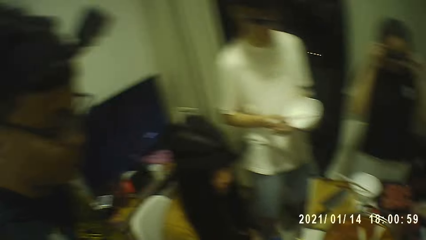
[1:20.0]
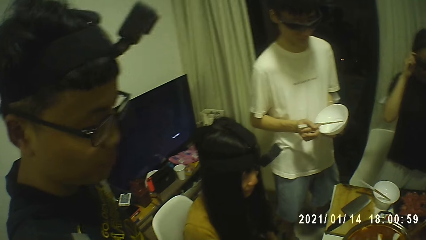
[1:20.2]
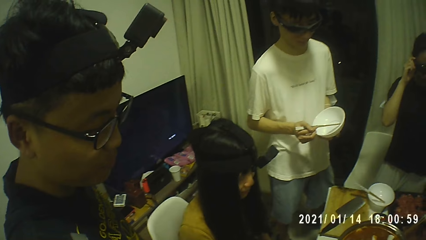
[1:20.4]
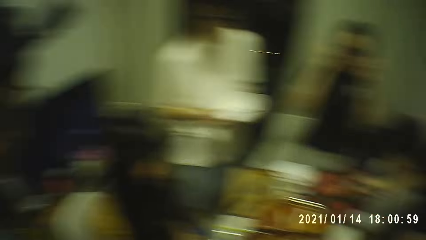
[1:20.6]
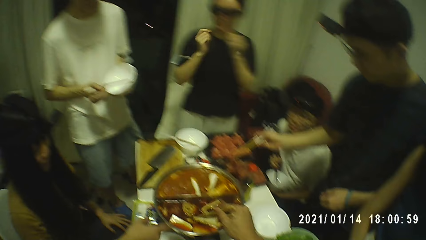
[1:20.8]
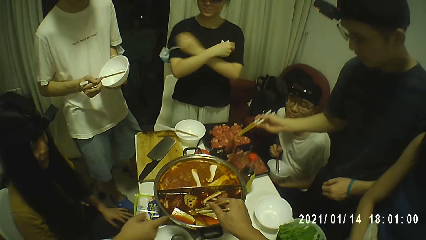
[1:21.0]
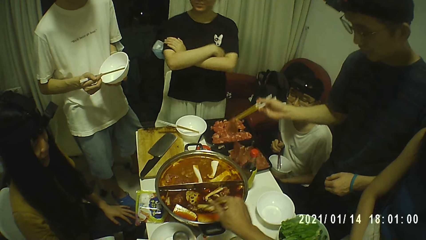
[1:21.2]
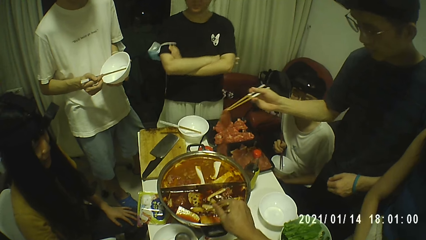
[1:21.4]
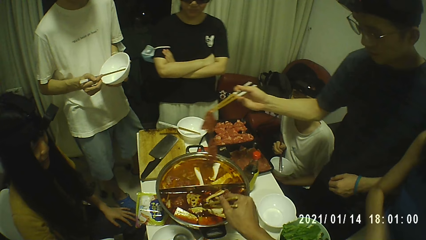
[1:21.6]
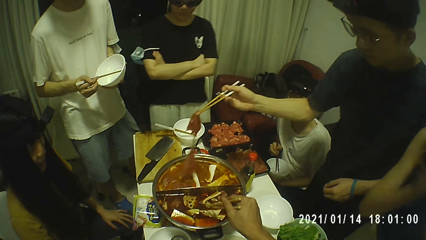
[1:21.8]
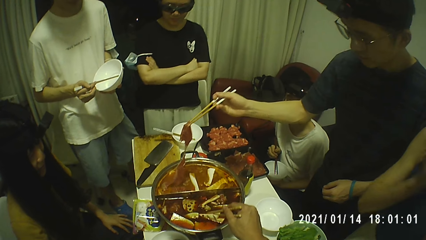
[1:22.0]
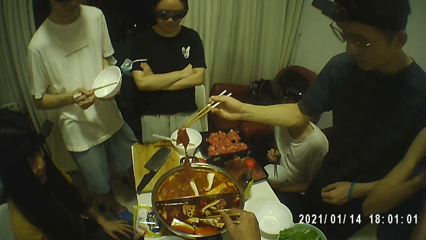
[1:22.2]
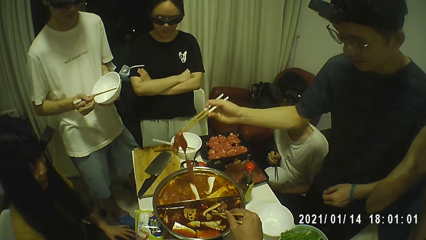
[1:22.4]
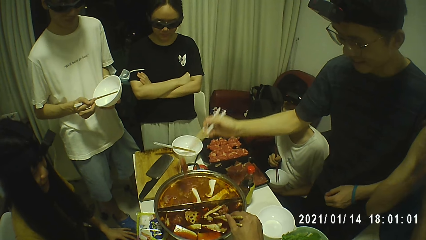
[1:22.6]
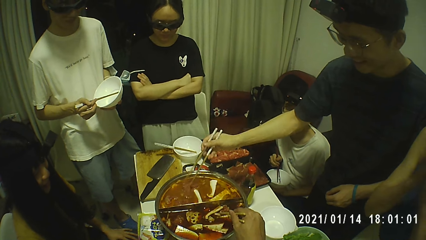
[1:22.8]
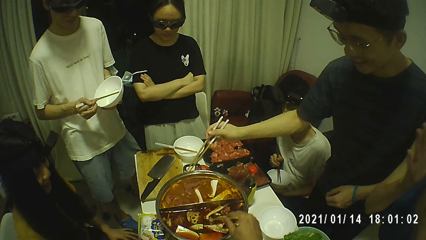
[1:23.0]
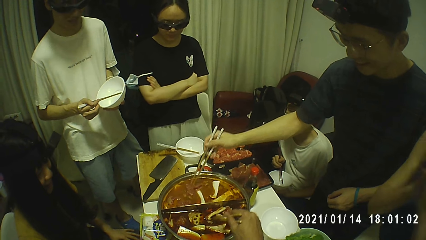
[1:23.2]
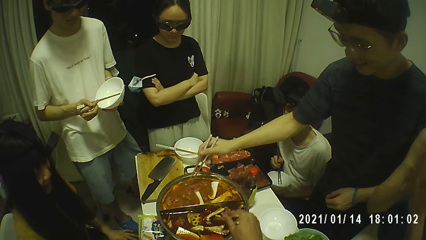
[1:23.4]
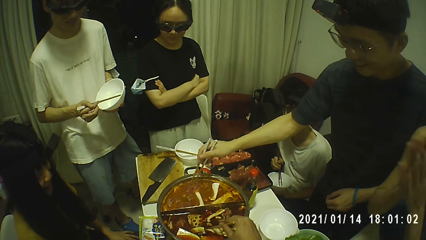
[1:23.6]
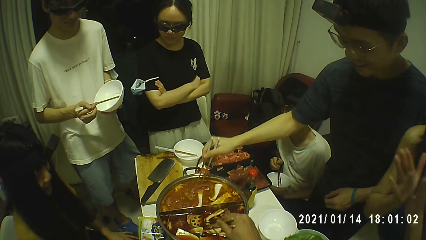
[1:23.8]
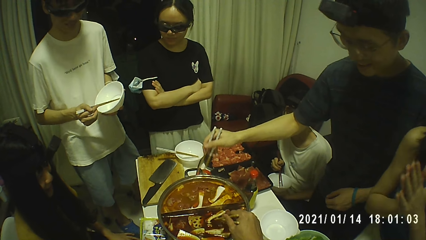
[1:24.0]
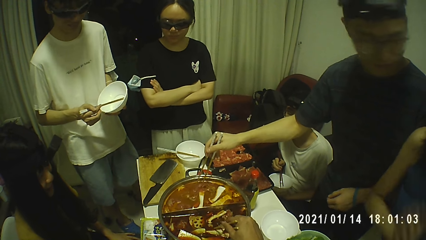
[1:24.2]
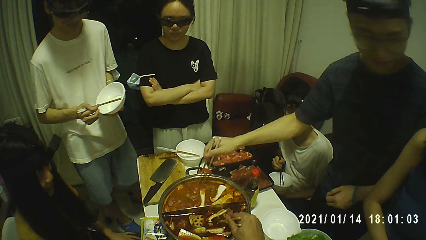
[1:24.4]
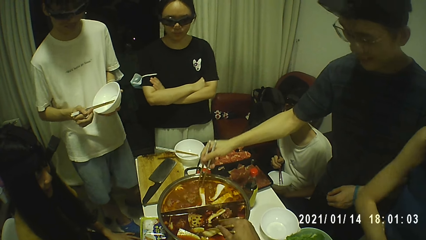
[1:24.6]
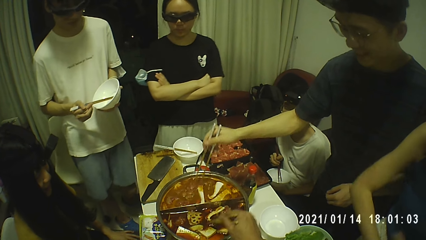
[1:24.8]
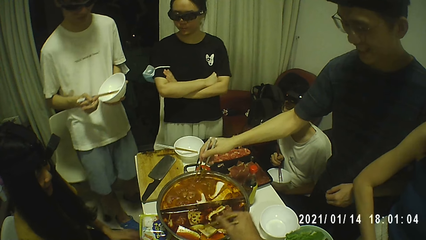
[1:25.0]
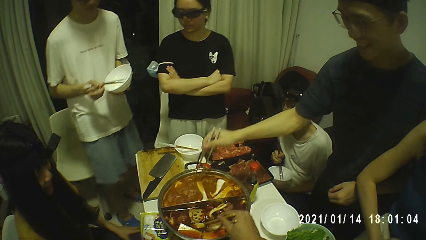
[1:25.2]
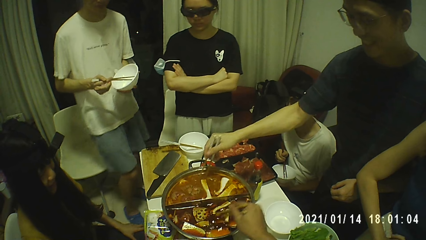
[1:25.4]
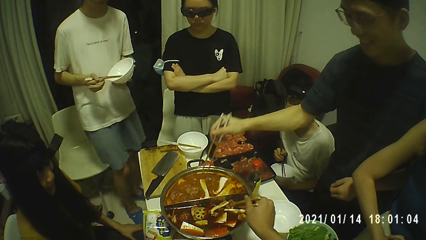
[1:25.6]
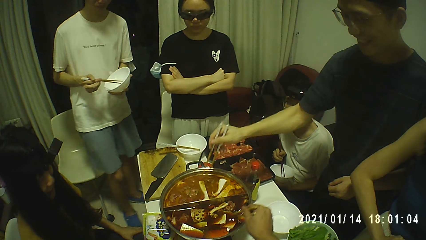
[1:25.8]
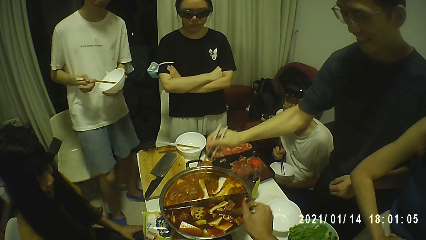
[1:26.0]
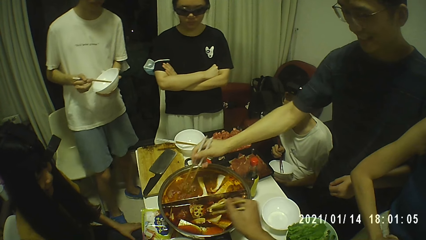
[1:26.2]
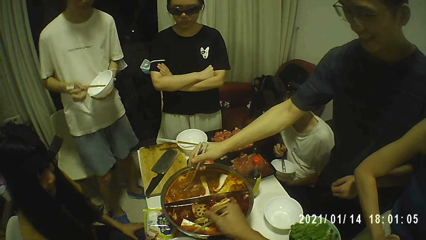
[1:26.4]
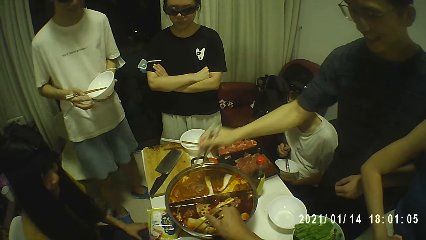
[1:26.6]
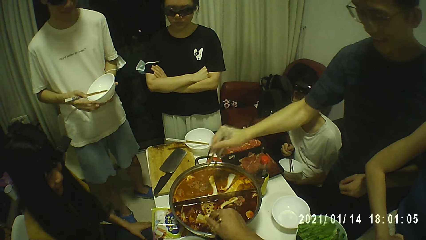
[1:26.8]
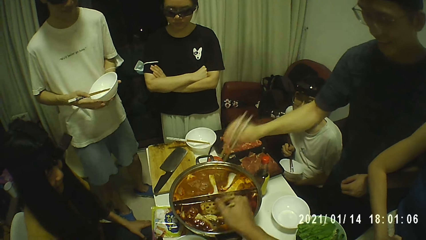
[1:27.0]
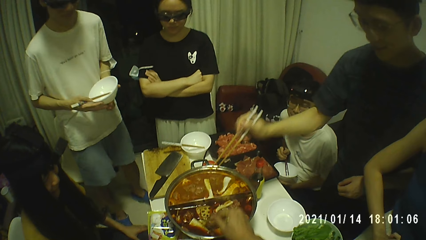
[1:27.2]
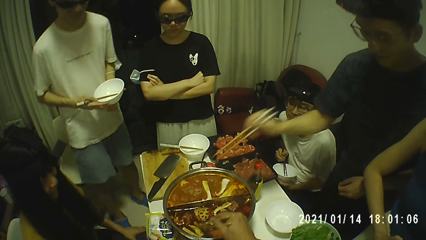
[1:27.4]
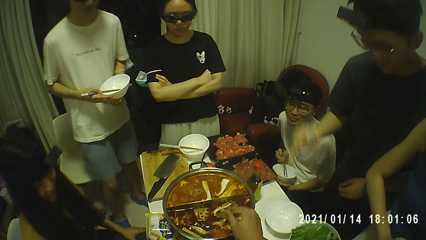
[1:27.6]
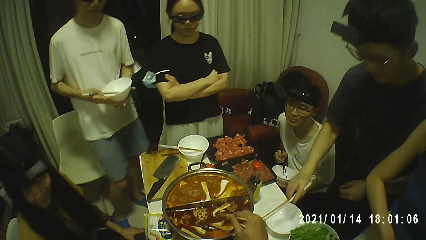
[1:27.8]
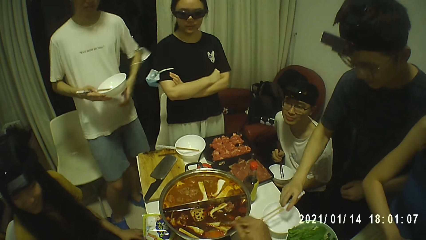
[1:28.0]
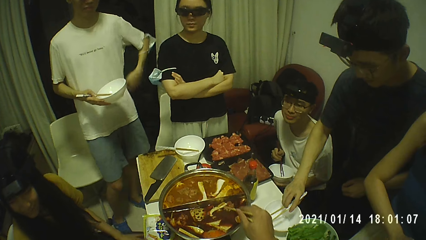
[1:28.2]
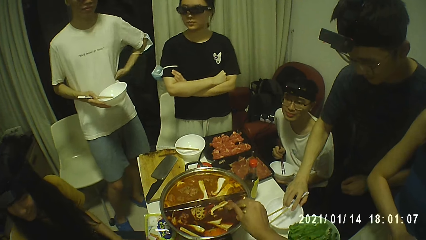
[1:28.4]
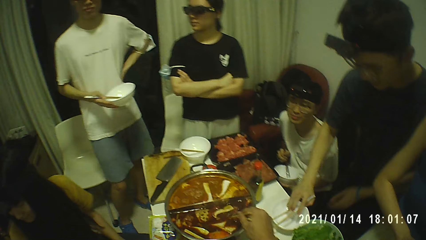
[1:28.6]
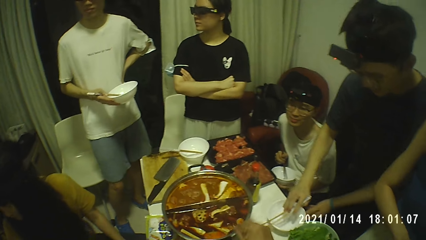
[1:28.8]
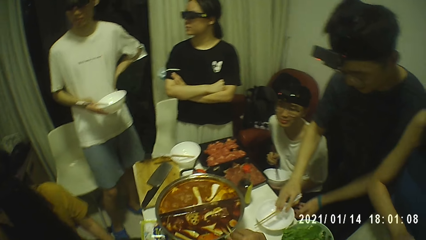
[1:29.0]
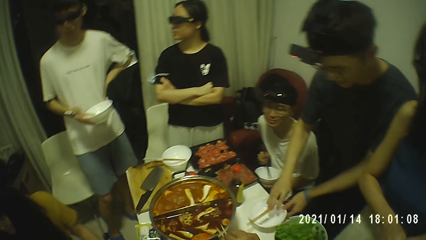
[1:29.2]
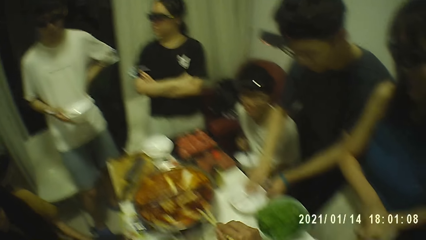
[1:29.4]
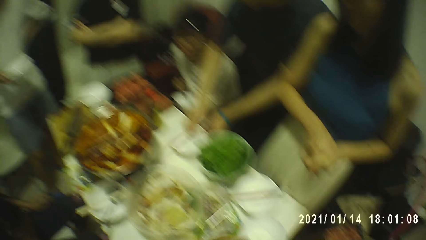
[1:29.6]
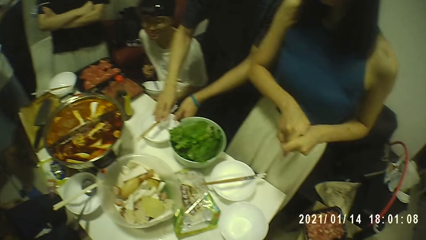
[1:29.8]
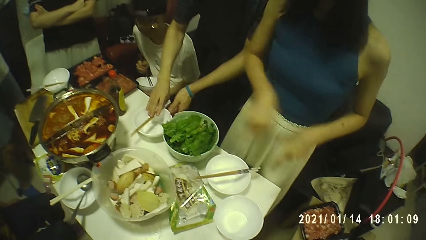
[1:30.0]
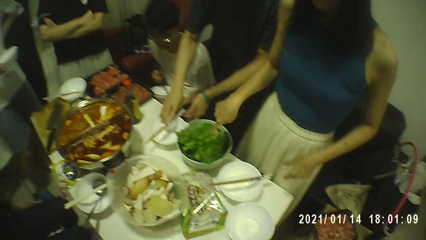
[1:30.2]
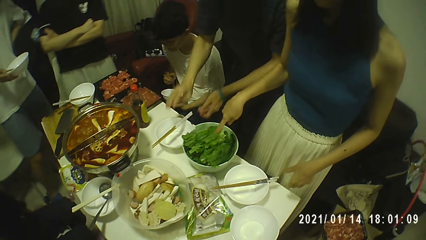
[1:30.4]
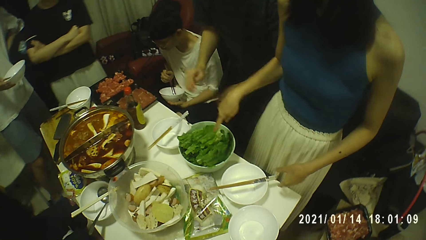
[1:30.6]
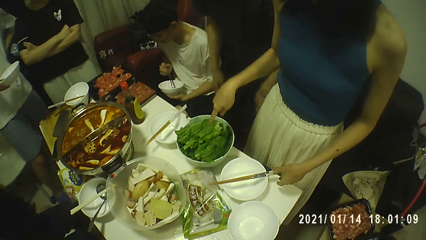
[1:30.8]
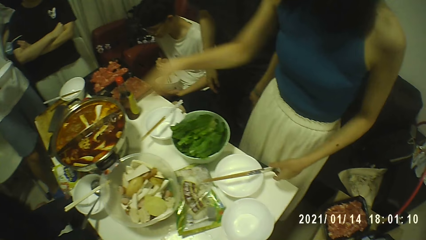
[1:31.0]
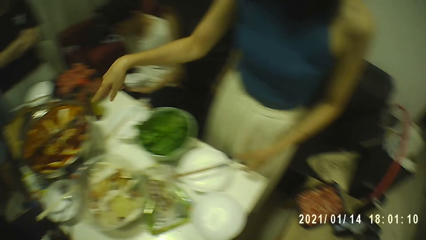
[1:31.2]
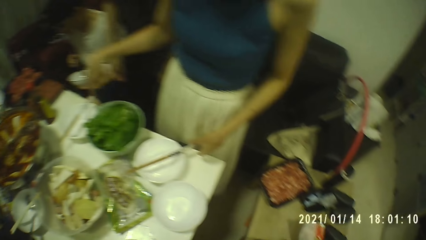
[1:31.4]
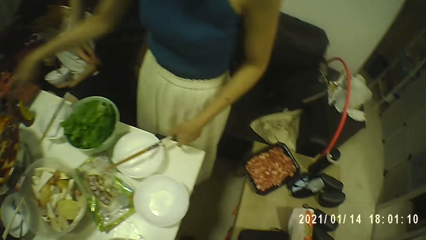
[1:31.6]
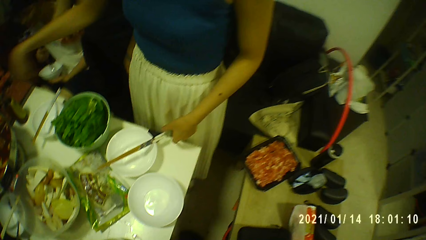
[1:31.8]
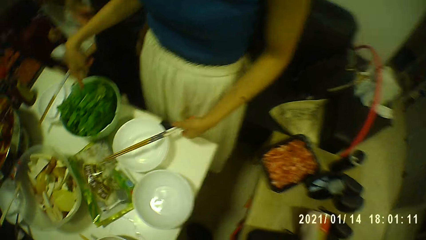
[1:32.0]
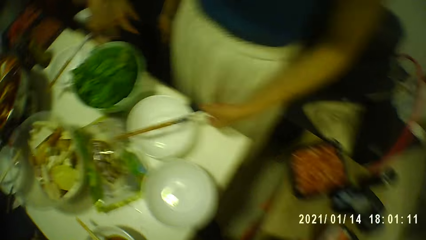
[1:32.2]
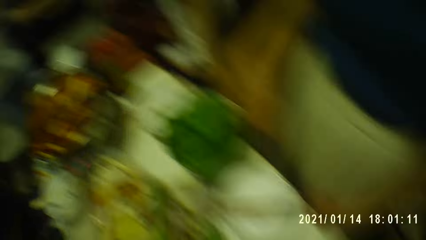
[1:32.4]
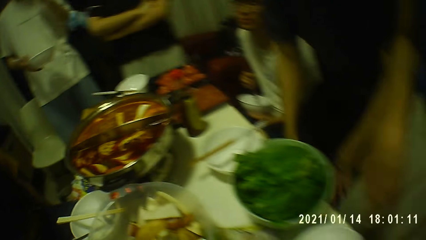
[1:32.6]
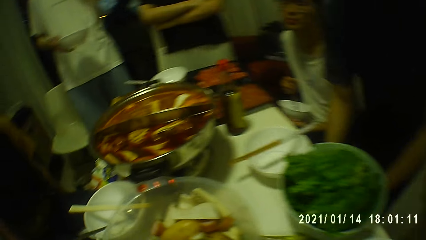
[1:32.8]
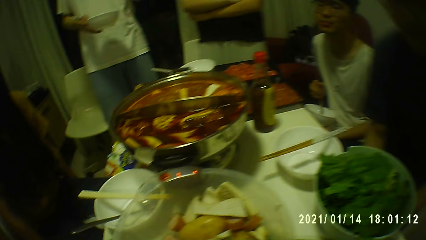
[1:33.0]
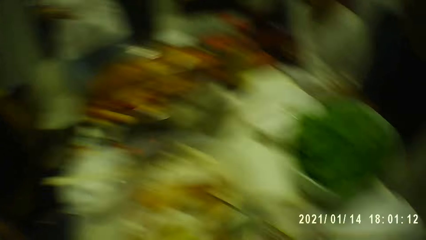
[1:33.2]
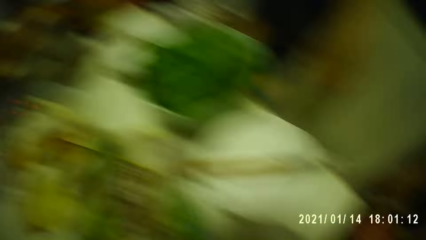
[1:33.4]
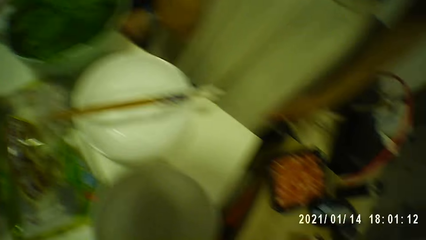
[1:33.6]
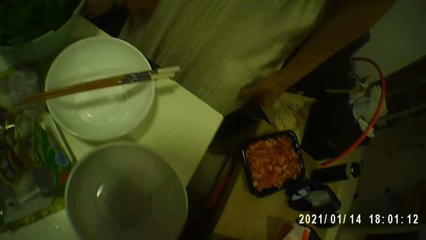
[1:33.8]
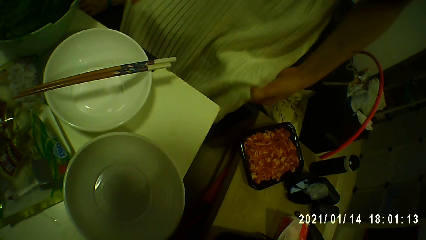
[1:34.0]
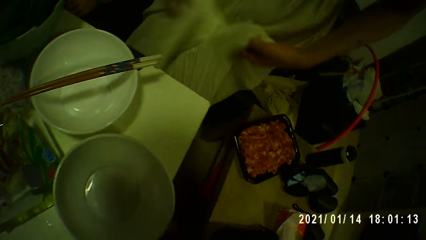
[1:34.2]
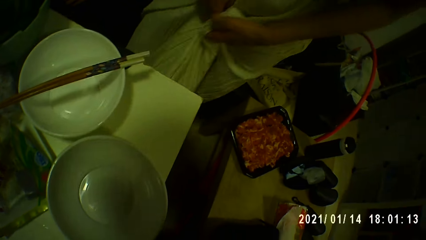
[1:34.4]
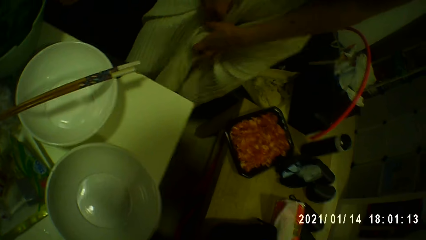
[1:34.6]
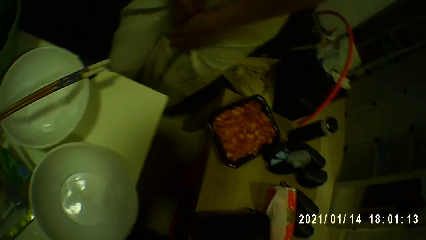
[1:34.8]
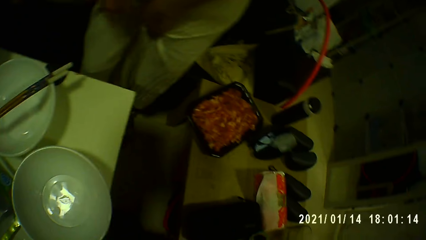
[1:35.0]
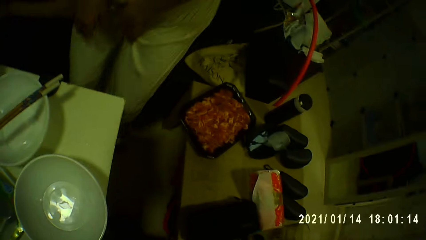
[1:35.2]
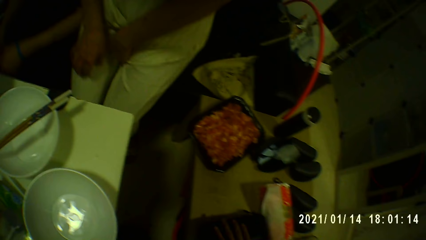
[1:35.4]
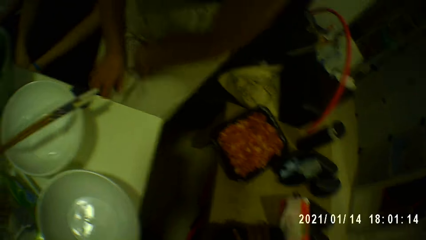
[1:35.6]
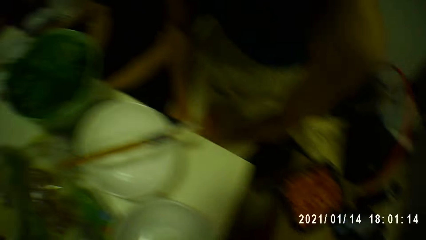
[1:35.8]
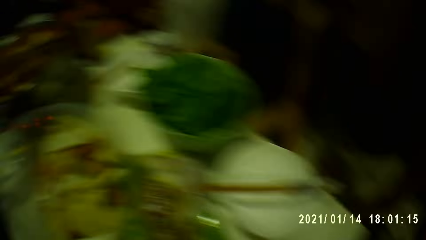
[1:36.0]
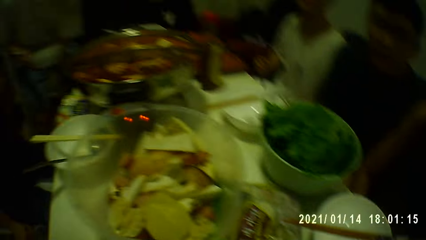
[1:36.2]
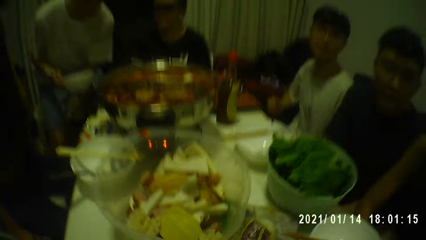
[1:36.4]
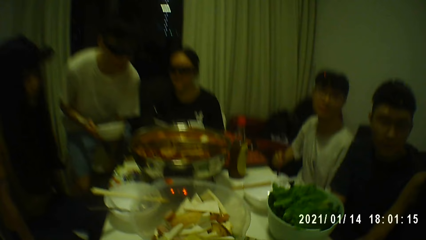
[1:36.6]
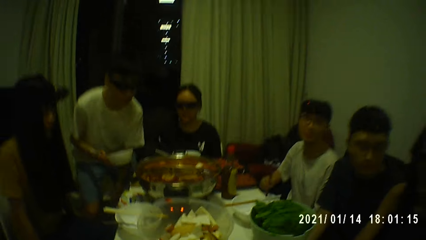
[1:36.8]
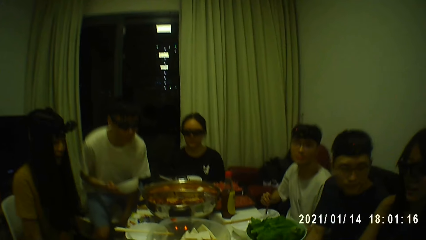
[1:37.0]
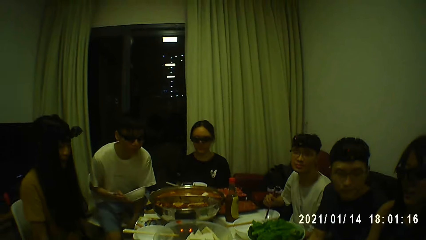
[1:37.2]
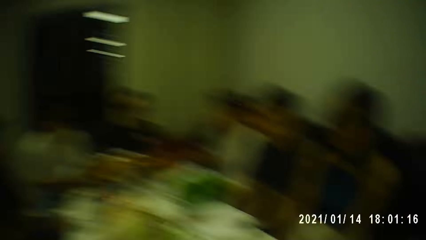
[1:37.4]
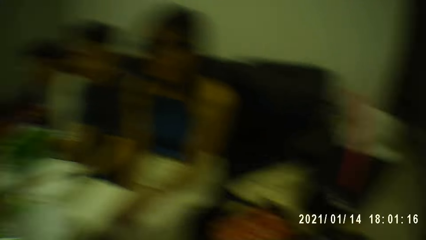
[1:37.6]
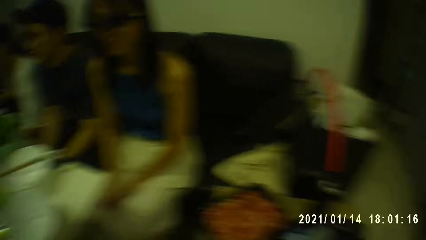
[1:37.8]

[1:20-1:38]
A woman touches her face with both hands. She folds her arms. A man holds up some meat with the chopsticks. He drops the meat into the hot pot. The camera wearer stirs the hot pot with the chopsticks with his right hand. The man drops the chopsticks on a plate on the table with his right hand. Another woman points at the hot pot with her right hand. She sits on a chair.
